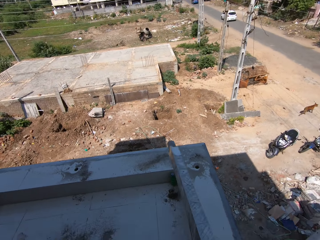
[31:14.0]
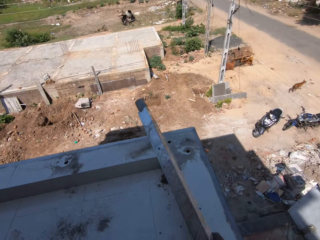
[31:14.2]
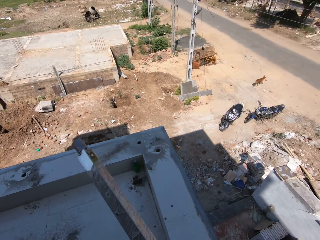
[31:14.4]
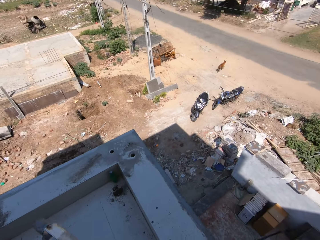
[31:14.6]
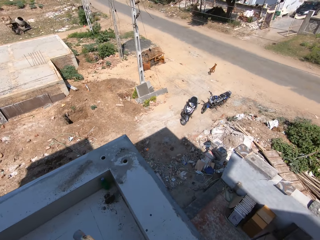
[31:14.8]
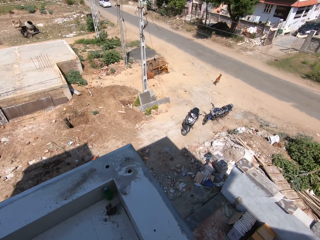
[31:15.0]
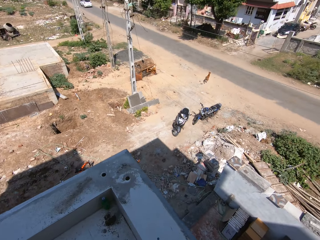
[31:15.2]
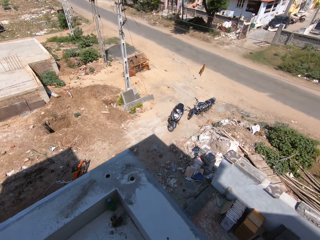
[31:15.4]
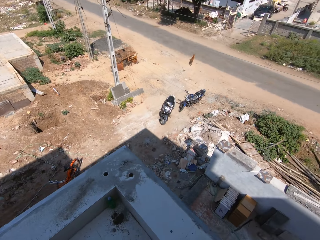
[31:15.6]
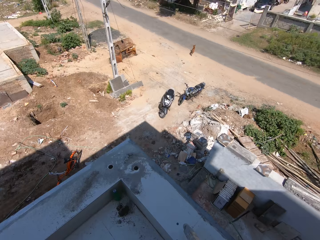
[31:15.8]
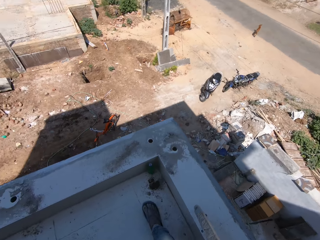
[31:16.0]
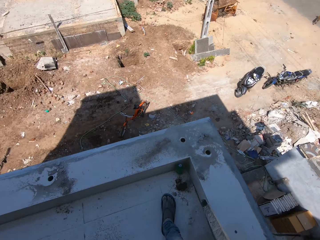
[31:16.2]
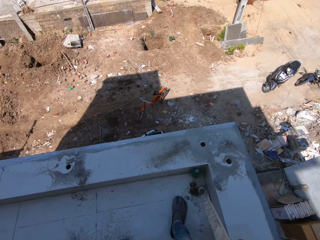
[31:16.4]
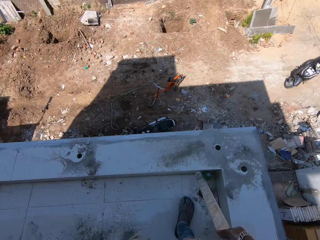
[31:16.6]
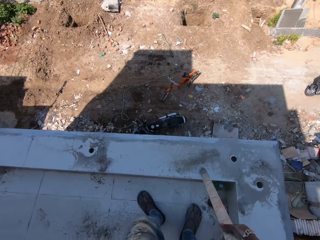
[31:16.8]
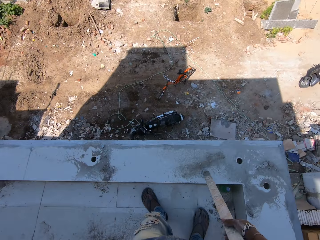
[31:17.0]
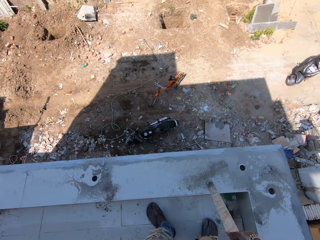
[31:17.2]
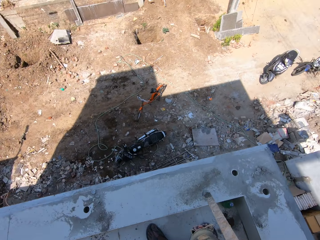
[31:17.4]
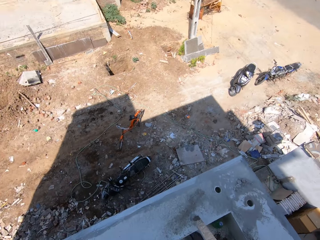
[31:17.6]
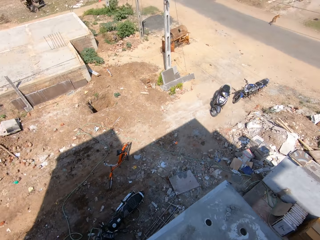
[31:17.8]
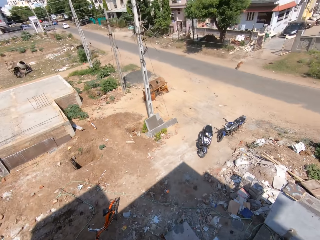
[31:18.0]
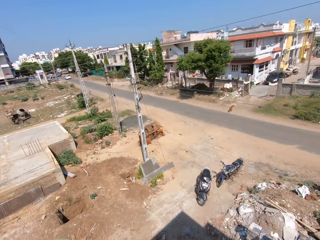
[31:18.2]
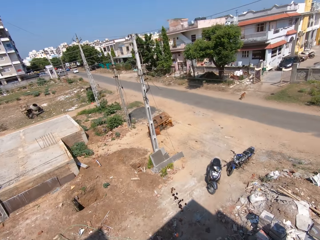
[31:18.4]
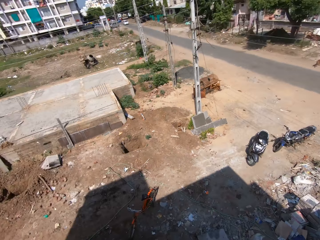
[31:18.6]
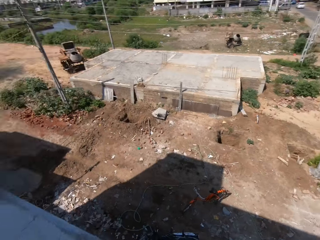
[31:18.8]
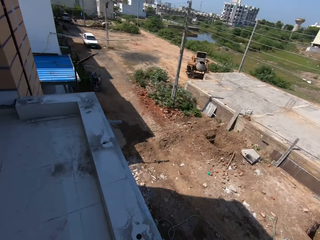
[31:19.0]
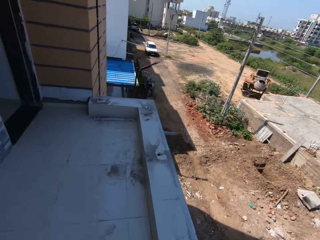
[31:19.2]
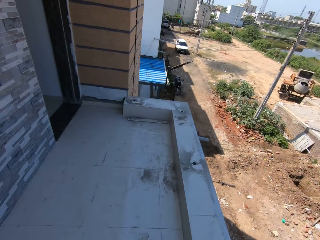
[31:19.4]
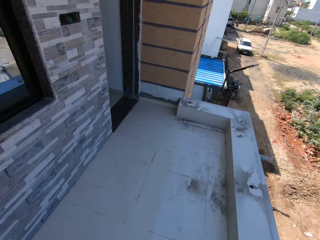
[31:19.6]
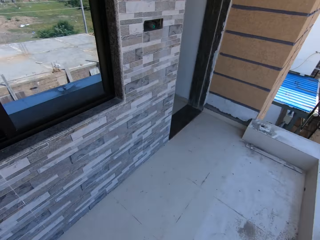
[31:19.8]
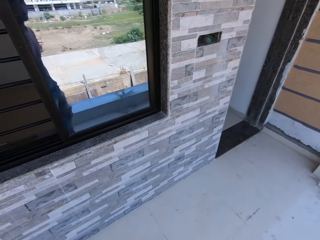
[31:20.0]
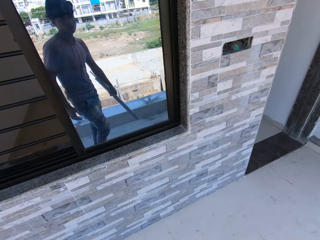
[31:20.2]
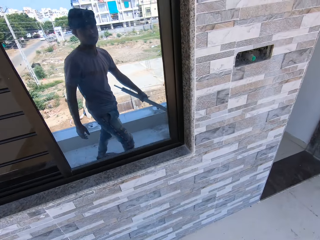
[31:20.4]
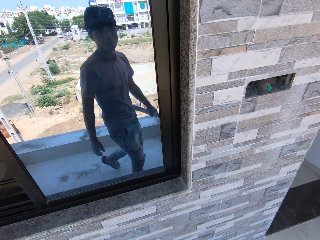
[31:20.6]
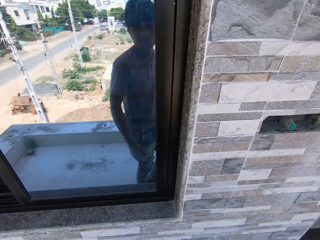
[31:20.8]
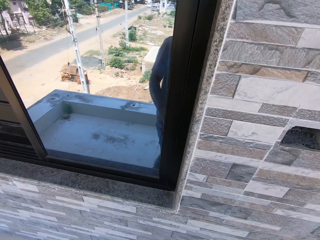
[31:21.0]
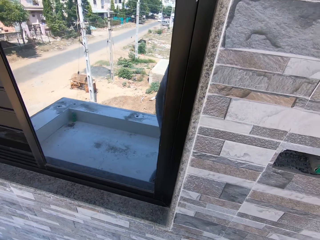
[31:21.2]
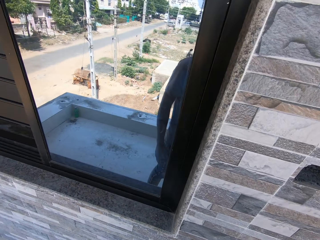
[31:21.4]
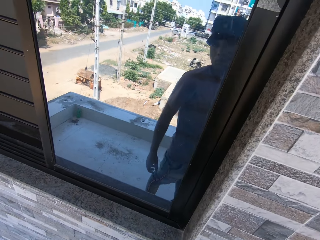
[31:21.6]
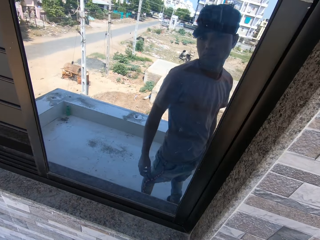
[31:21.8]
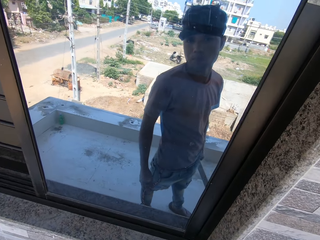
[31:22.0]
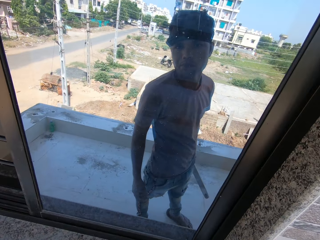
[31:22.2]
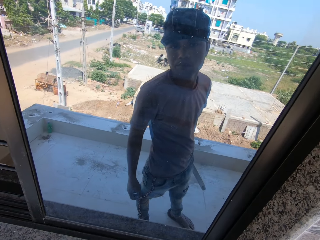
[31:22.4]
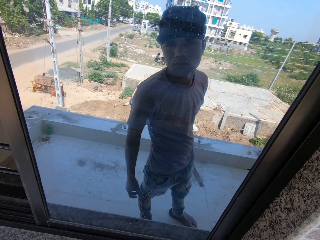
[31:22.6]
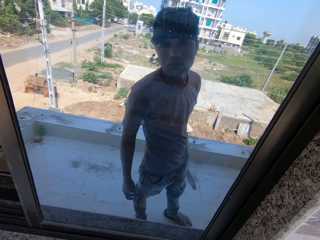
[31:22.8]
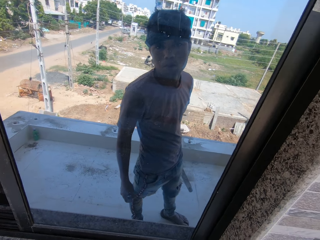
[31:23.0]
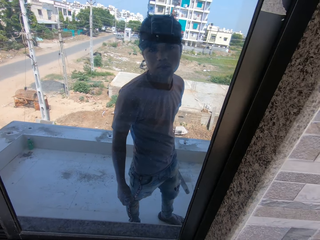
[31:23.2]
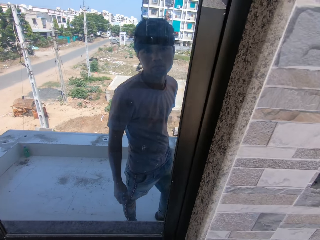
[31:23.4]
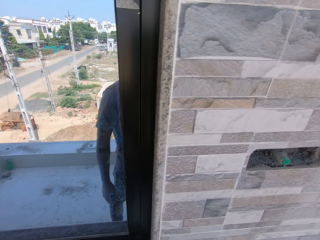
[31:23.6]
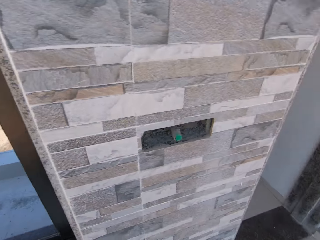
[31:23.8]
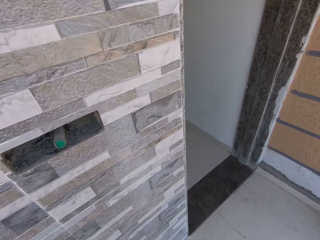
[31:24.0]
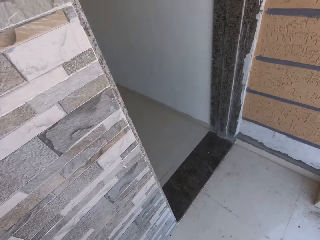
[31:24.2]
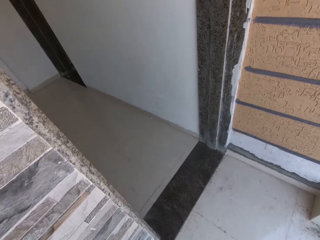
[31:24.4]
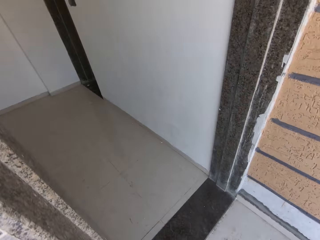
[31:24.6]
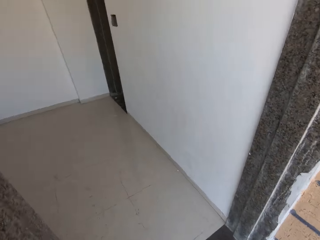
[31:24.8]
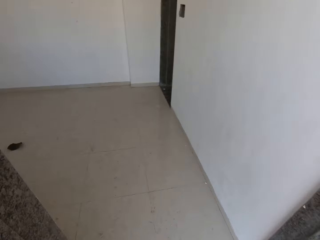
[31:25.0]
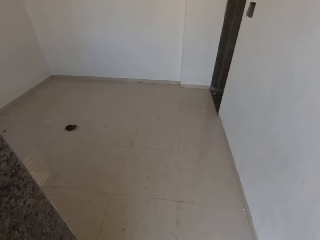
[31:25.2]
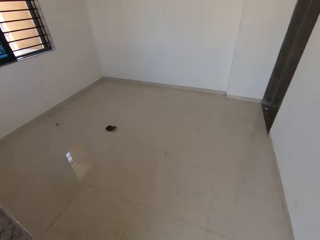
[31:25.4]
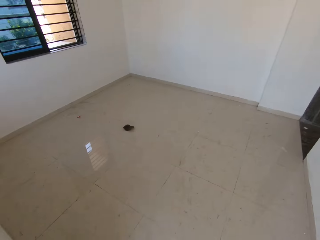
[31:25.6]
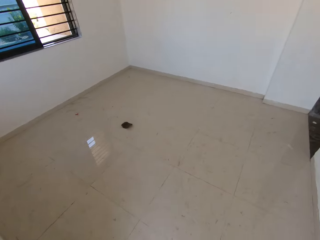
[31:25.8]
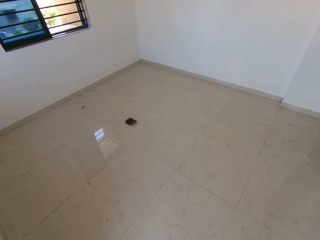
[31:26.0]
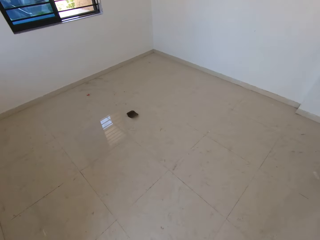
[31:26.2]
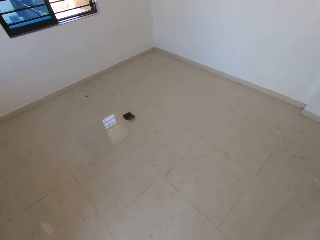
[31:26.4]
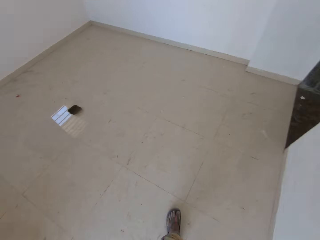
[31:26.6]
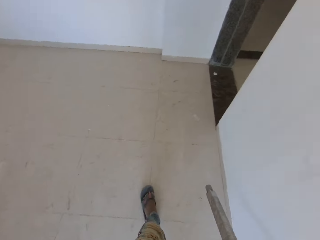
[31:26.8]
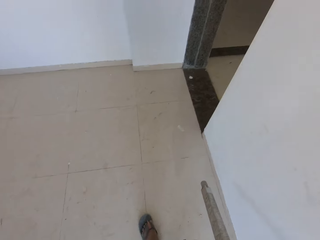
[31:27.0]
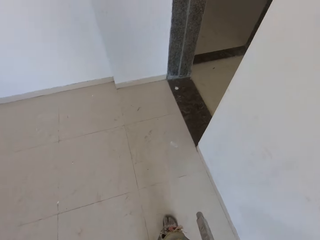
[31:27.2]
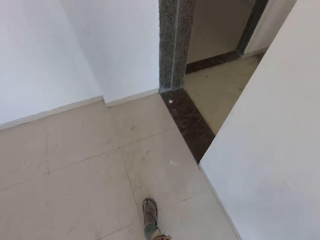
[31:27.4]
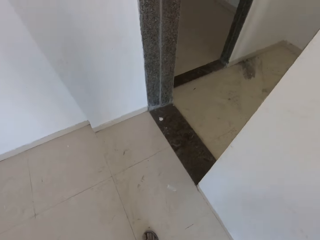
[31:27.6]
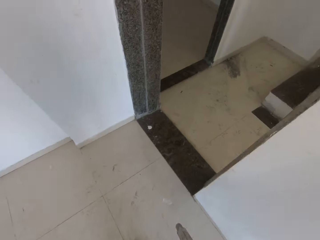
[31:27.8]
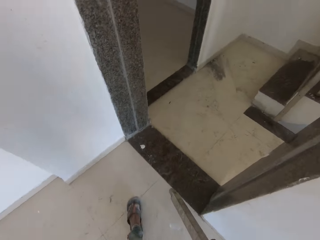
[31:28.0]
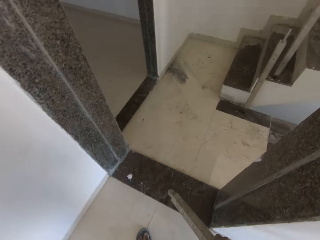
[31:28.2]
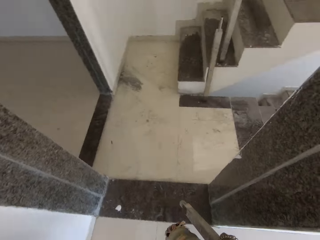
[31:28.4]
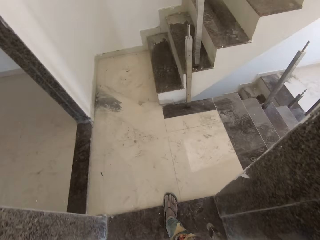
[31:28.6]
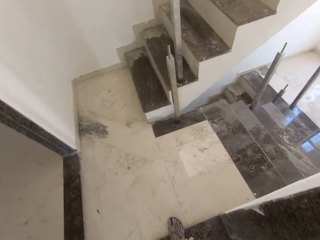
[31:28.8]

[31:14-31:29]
The camera wearer spits. They look at themselves in the mirror. They walk into the house. They walk around the house.

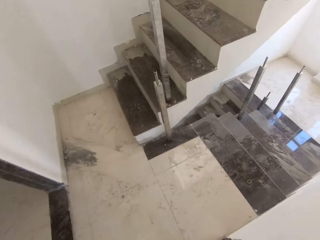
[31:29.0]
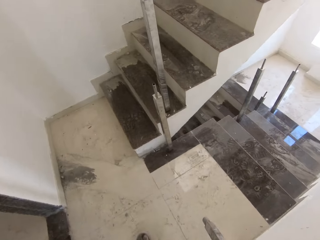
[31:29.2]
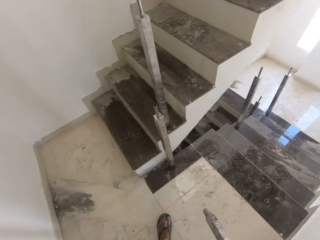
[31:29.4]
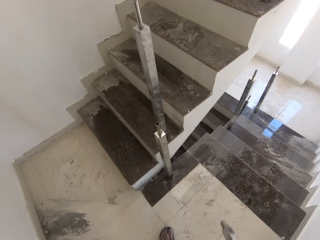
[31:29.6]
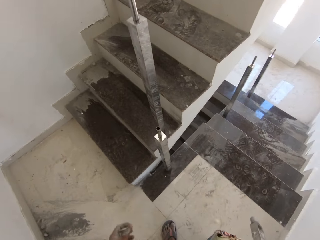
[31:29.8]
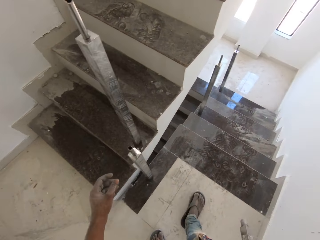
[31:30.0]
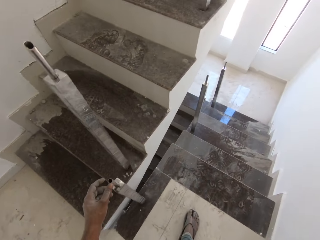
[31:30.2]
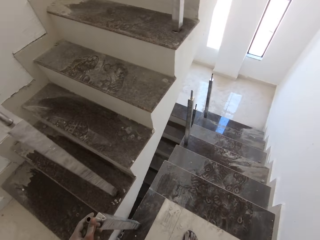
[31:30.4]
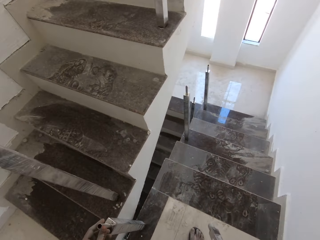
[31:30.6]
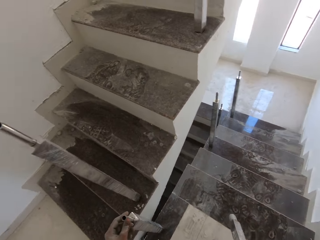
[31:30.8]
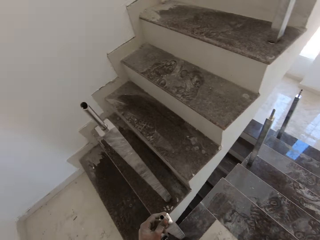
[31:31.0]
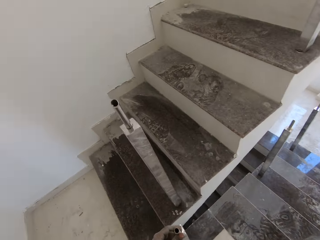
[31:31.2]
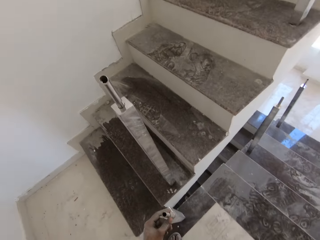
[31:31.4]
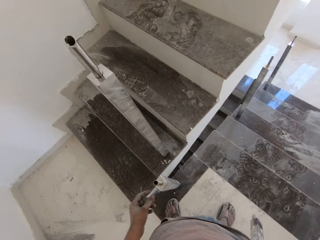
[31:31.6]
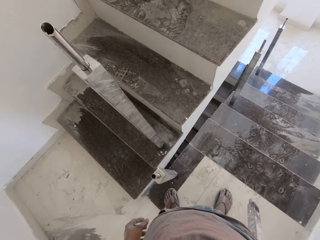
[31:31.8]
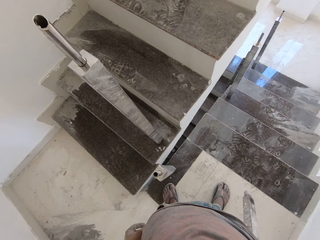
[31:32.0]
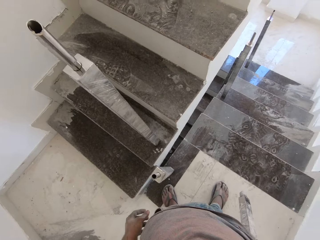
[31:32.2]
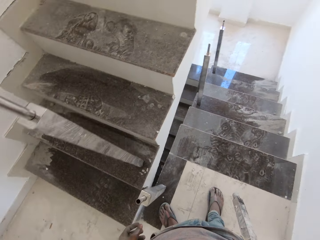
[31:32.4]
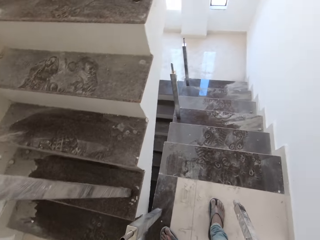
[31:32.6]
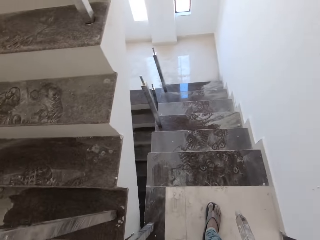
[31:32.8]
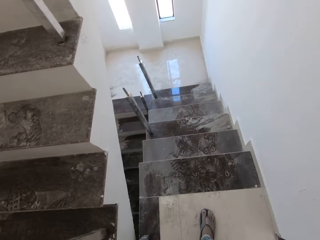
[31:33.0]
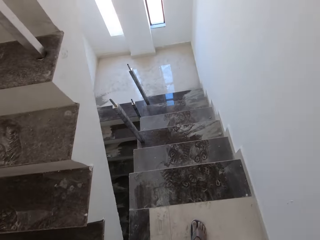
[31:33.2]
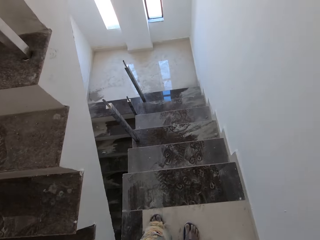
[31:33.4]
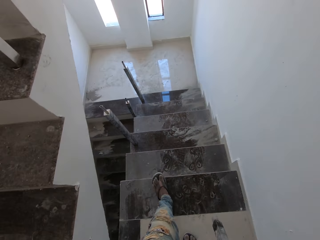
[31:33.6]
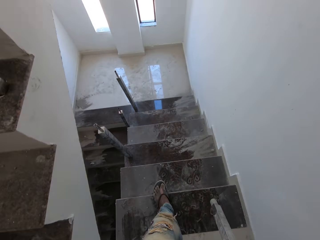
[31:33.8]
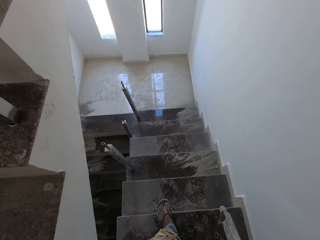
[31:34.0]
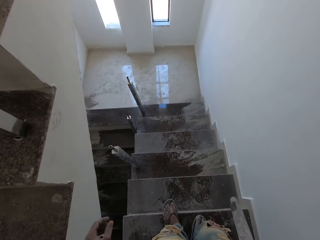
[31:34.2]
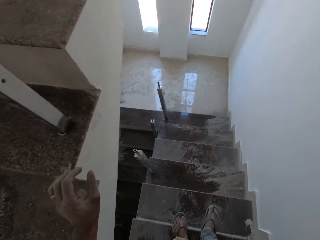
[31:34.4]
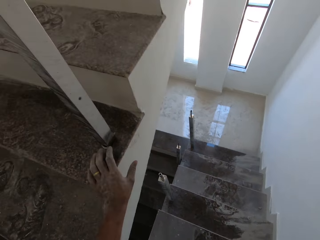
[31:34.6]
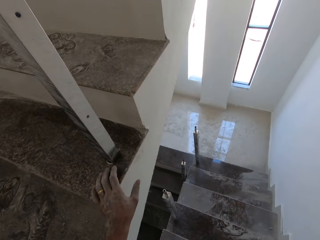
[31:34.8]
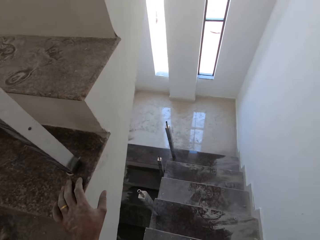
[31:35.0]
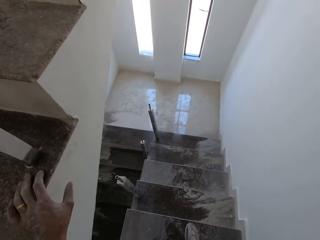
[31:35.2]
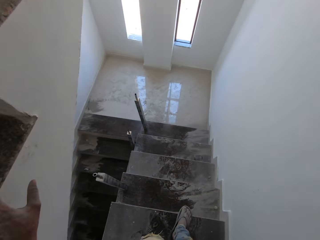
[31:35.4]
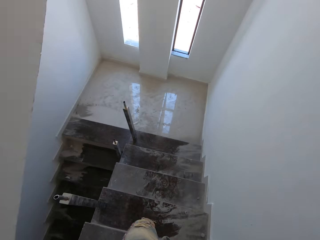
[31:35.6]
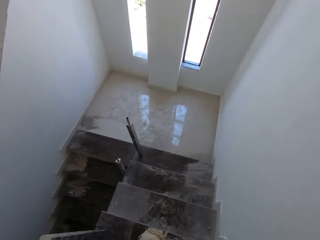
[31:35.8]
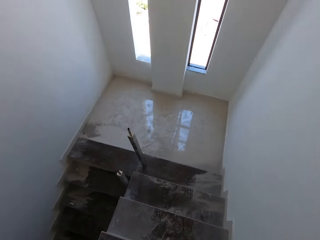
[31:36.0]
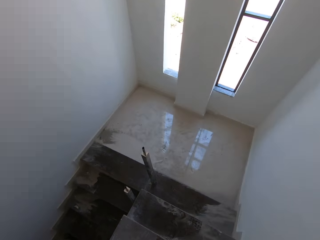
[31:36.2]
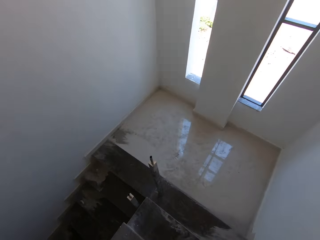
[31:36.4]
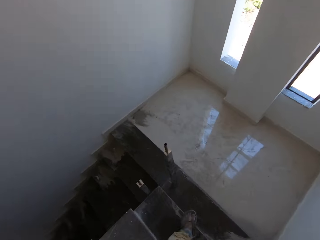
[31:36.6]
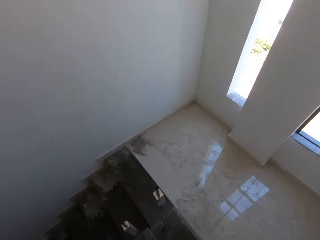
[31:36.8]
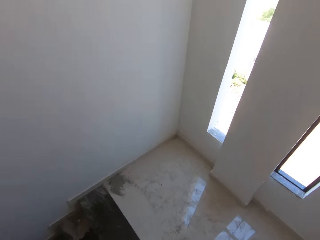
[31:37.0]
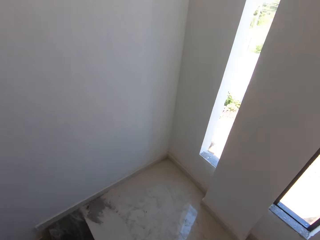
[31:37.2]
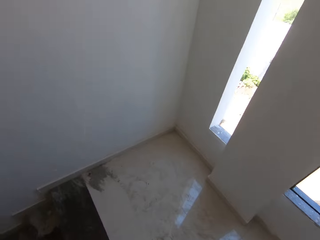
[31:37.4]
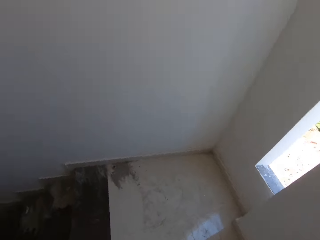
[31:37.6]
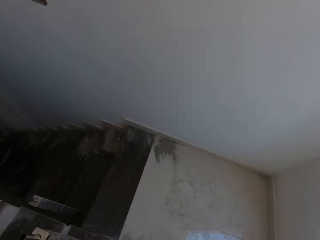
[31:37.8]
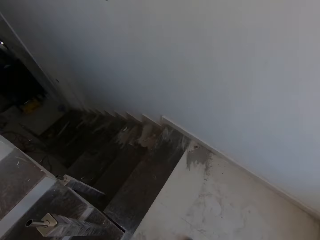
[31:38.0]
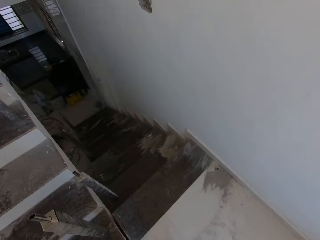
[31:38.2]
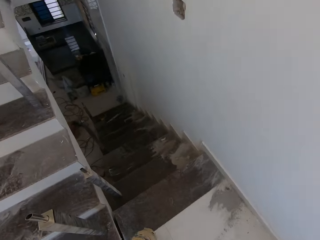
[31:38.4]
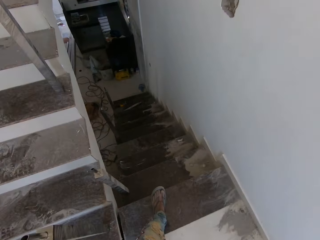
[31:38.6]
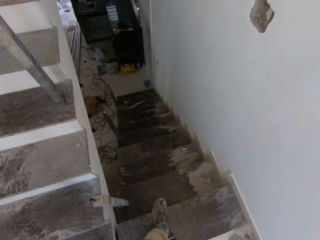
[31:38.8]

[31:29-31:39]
The camera wearer touches a metal with his left hand. He touches a staircase with his left hand. He holds the stairs. He walks down the staircase.
